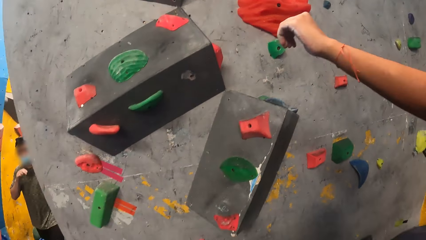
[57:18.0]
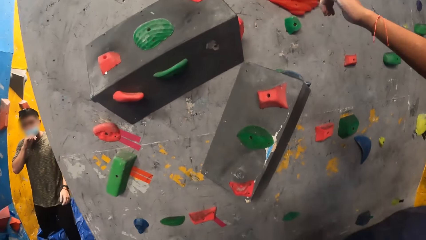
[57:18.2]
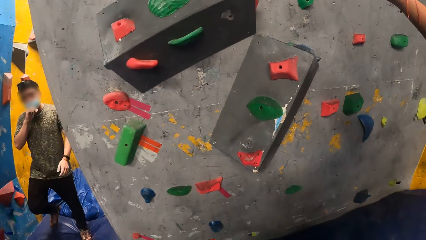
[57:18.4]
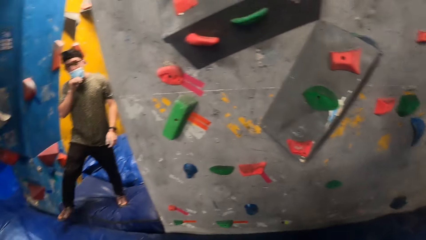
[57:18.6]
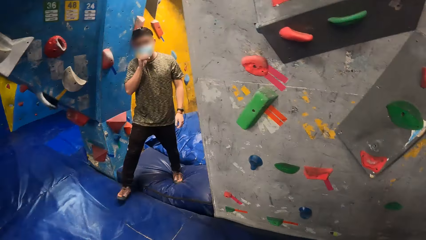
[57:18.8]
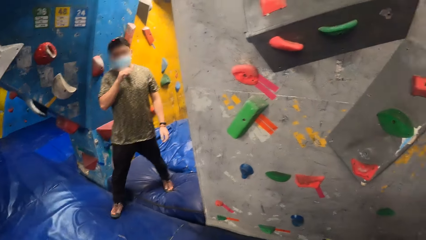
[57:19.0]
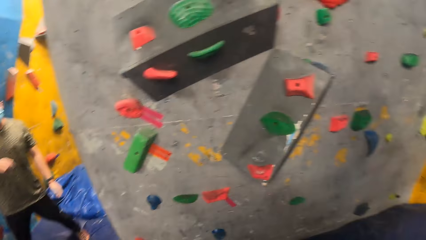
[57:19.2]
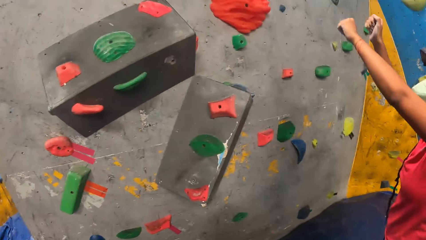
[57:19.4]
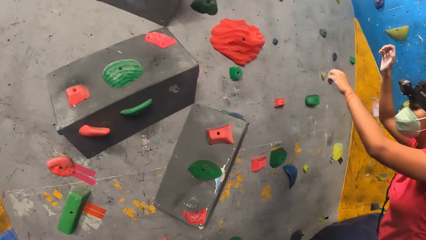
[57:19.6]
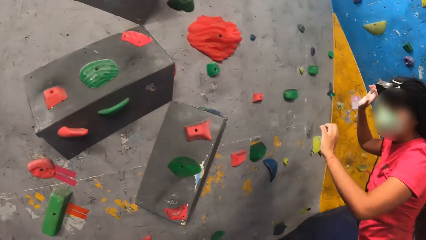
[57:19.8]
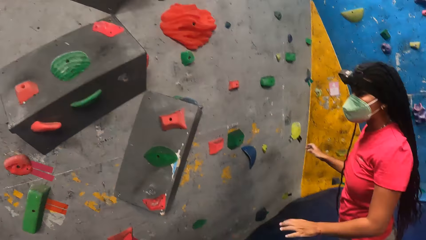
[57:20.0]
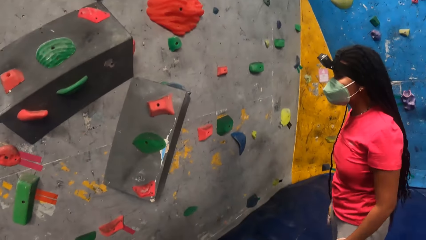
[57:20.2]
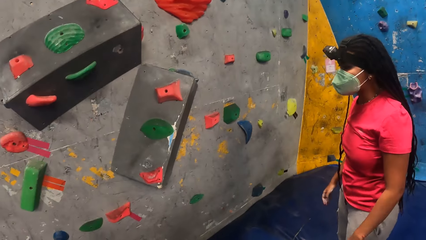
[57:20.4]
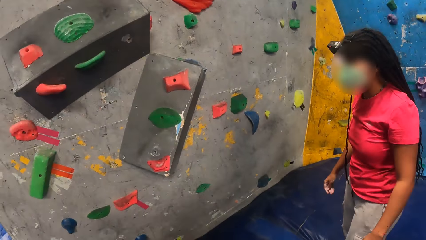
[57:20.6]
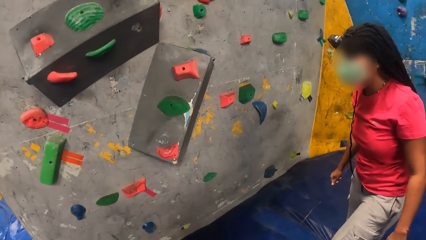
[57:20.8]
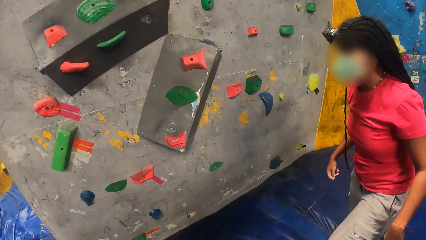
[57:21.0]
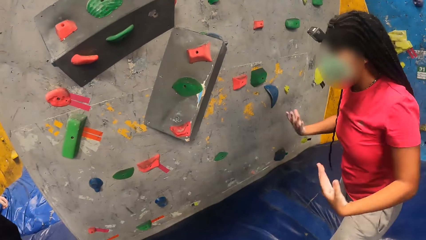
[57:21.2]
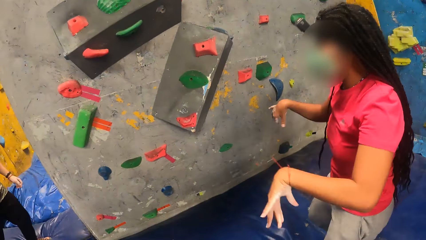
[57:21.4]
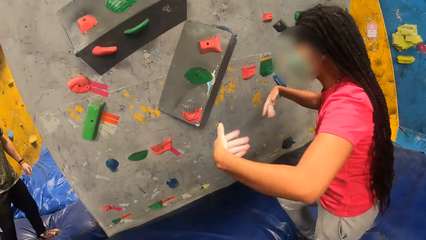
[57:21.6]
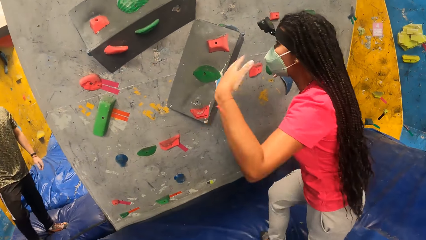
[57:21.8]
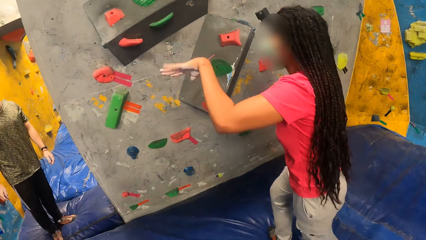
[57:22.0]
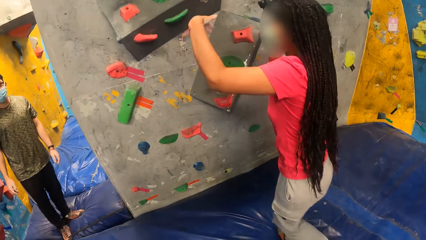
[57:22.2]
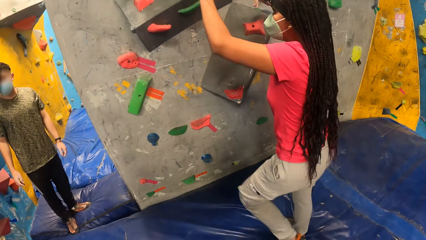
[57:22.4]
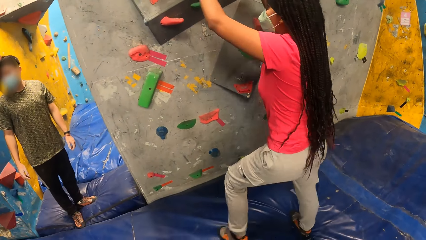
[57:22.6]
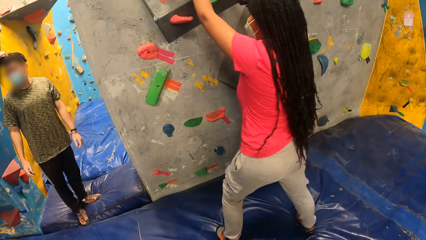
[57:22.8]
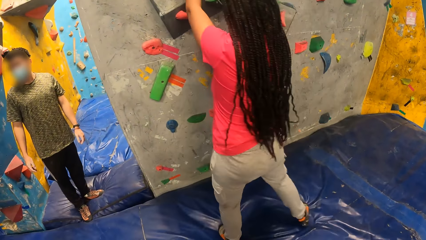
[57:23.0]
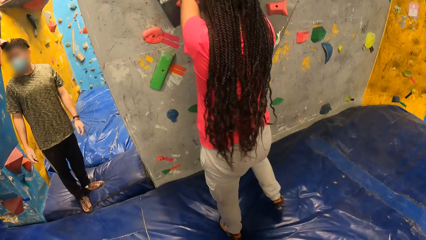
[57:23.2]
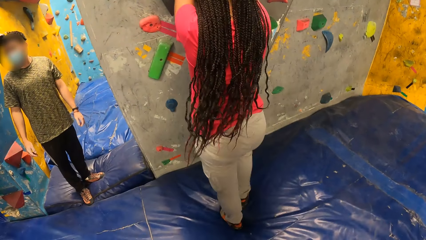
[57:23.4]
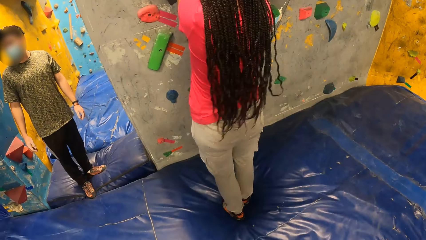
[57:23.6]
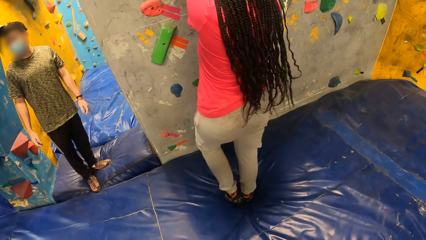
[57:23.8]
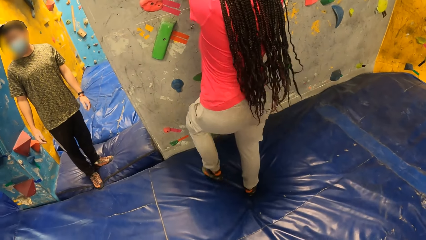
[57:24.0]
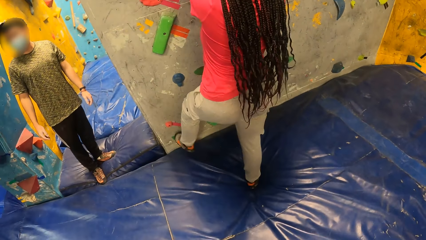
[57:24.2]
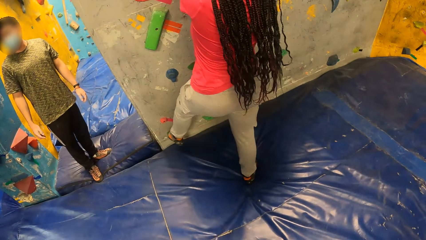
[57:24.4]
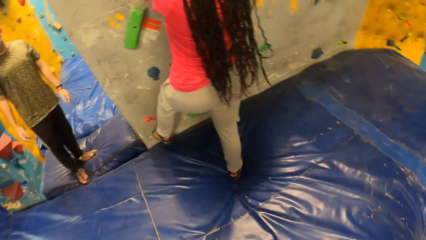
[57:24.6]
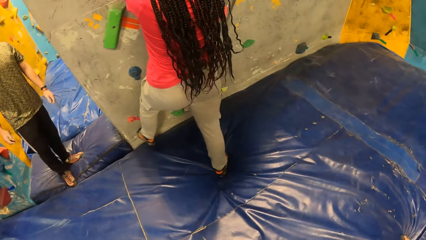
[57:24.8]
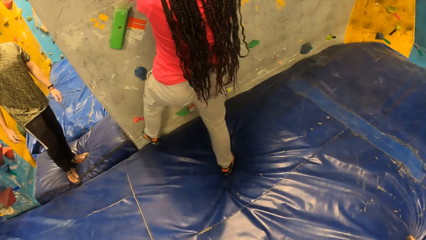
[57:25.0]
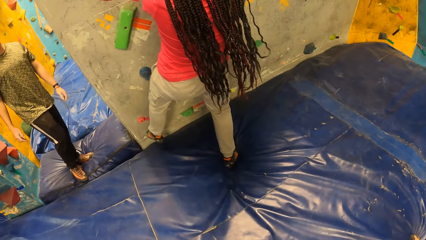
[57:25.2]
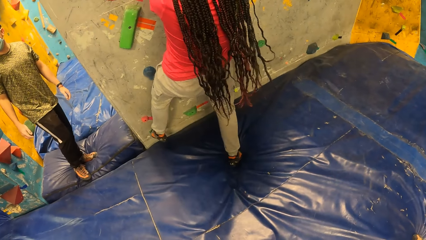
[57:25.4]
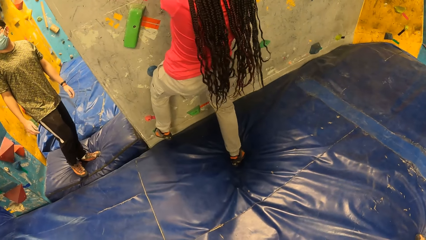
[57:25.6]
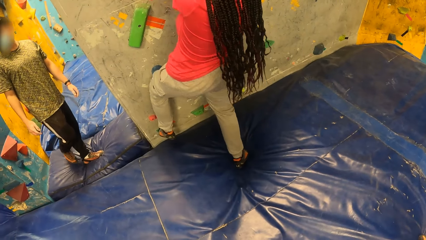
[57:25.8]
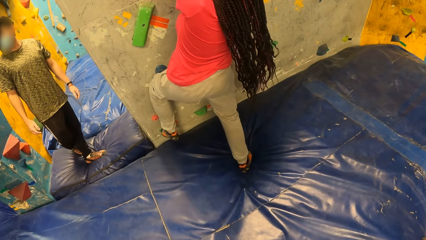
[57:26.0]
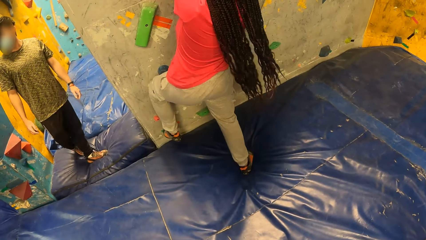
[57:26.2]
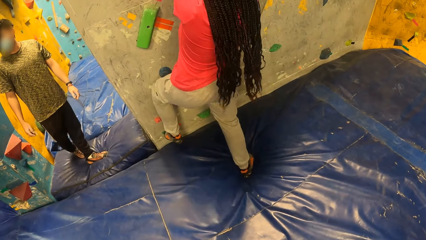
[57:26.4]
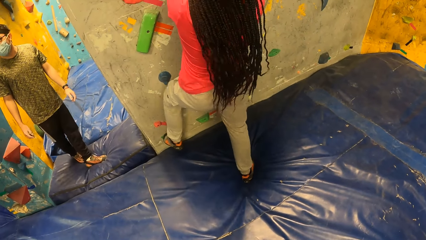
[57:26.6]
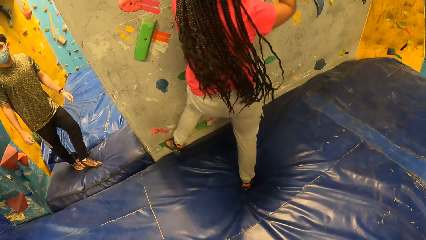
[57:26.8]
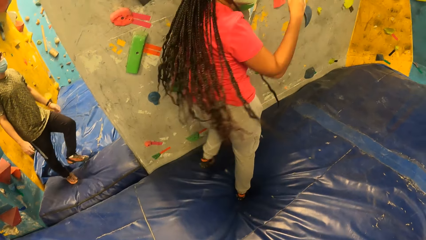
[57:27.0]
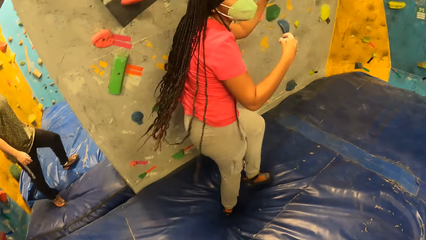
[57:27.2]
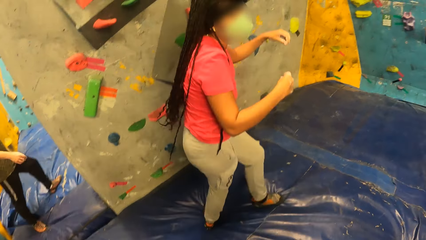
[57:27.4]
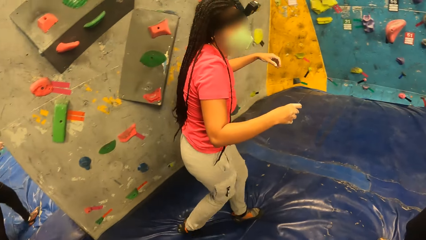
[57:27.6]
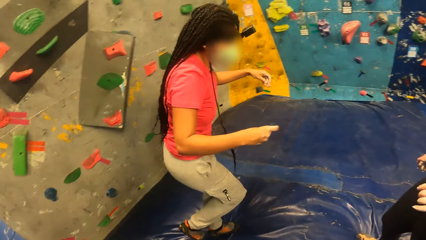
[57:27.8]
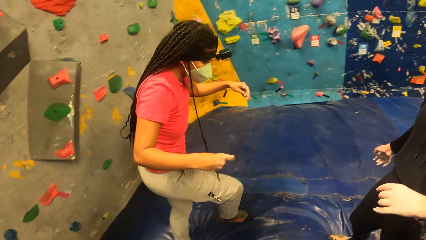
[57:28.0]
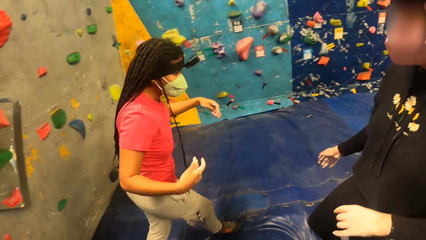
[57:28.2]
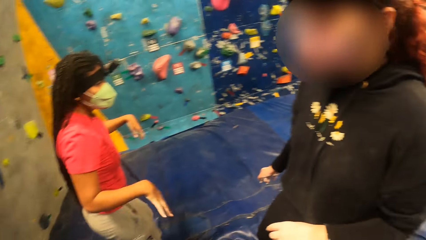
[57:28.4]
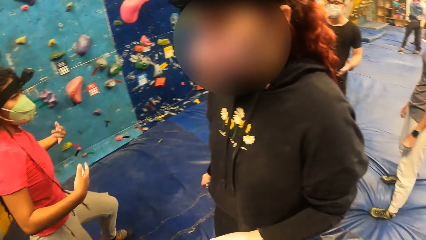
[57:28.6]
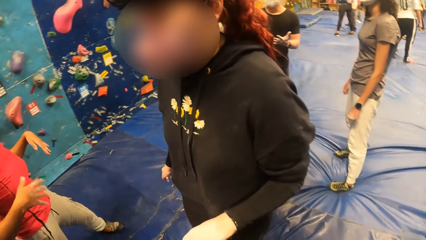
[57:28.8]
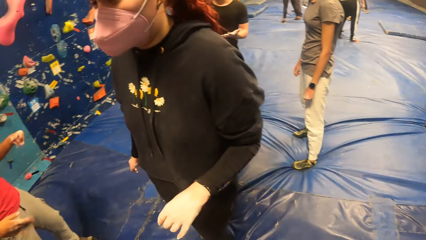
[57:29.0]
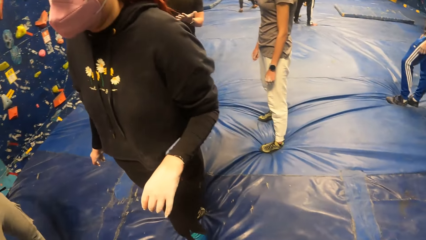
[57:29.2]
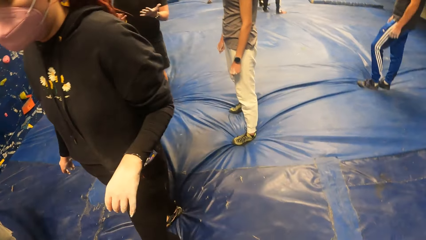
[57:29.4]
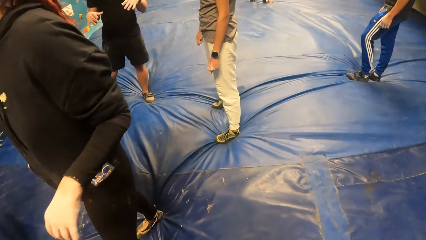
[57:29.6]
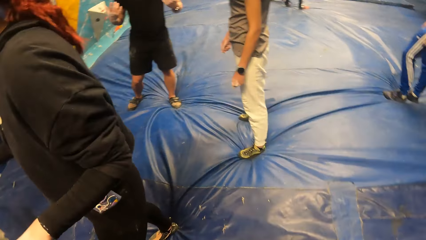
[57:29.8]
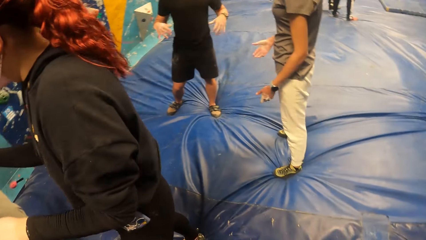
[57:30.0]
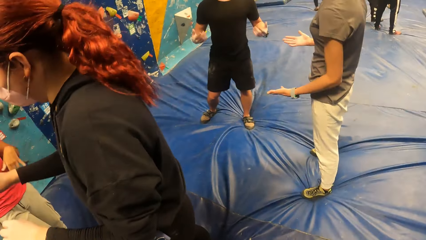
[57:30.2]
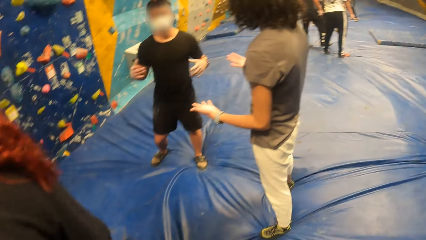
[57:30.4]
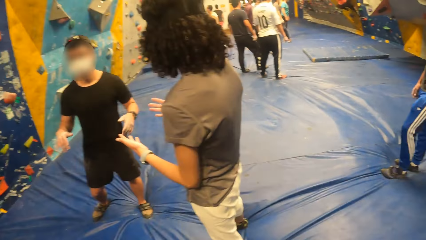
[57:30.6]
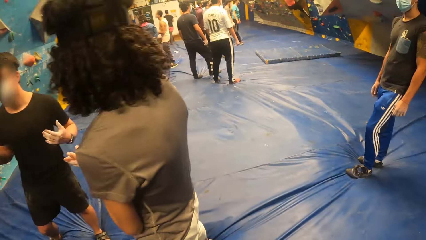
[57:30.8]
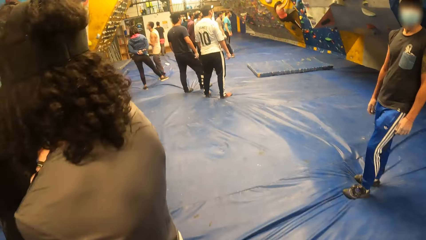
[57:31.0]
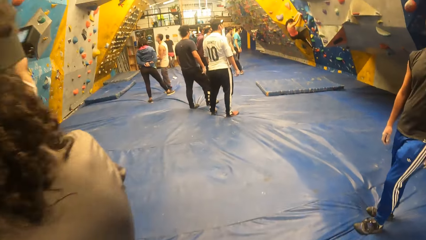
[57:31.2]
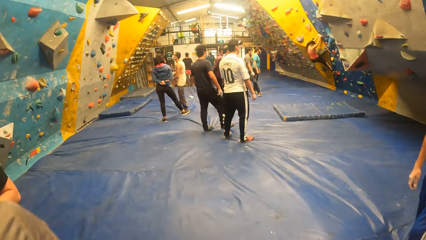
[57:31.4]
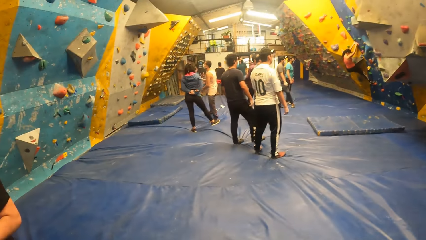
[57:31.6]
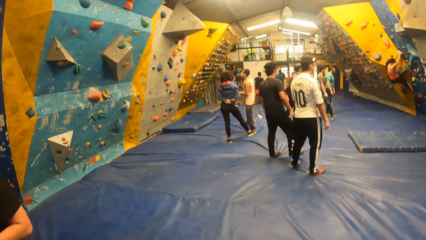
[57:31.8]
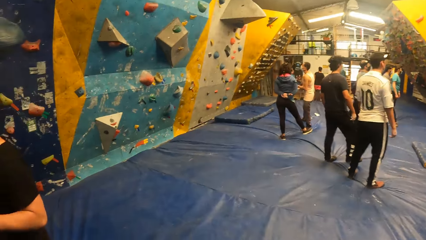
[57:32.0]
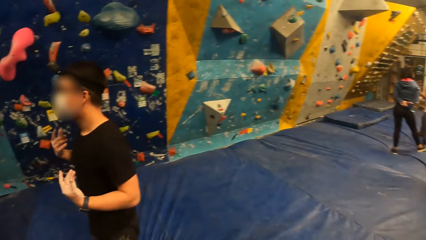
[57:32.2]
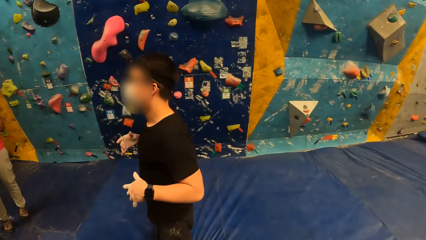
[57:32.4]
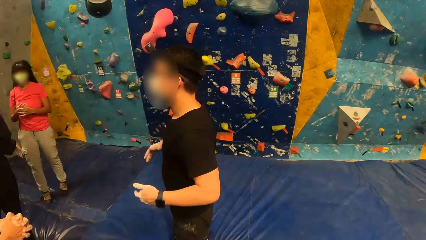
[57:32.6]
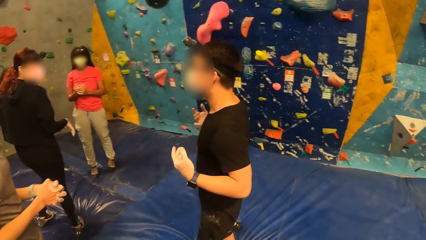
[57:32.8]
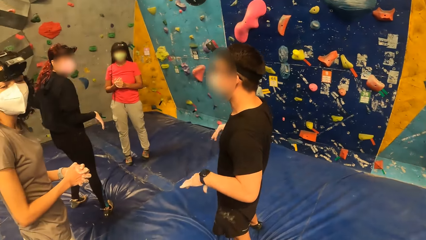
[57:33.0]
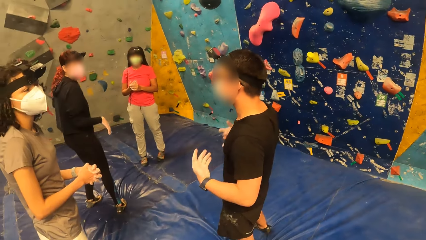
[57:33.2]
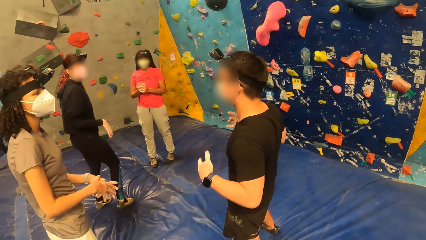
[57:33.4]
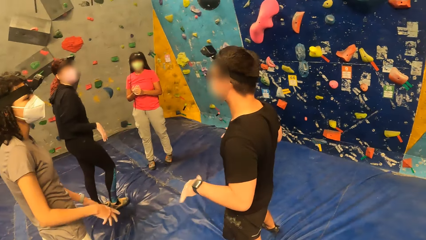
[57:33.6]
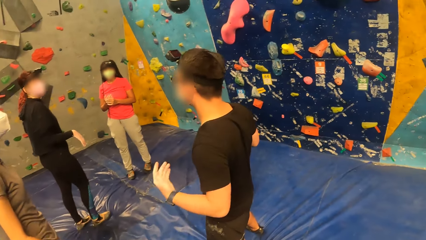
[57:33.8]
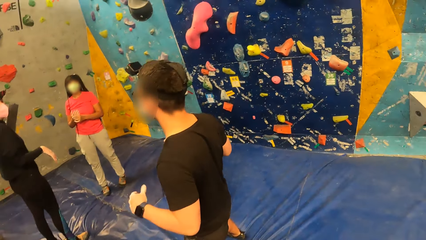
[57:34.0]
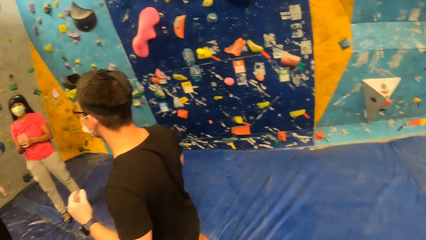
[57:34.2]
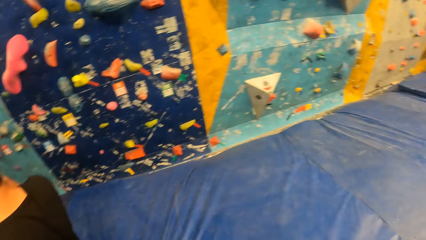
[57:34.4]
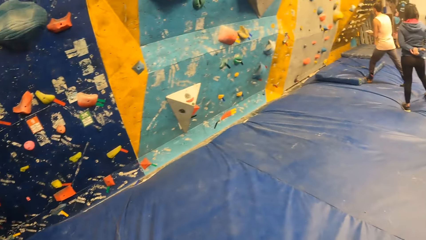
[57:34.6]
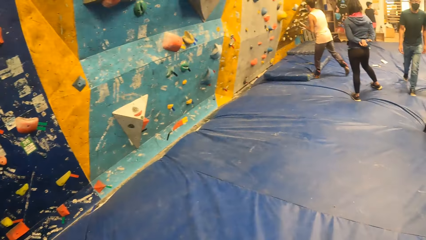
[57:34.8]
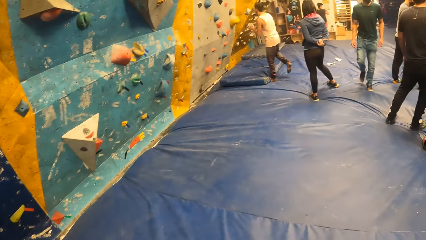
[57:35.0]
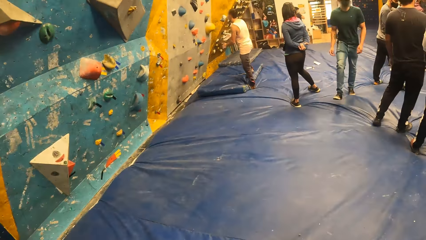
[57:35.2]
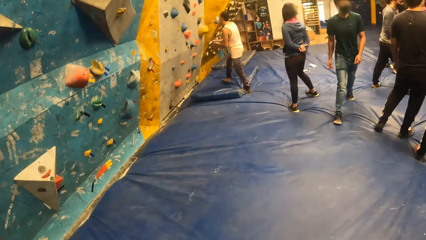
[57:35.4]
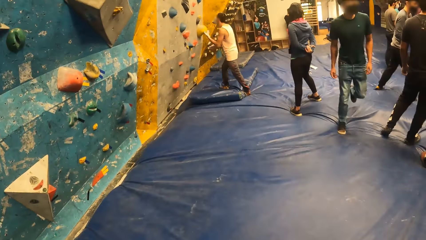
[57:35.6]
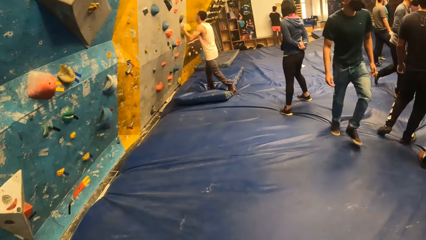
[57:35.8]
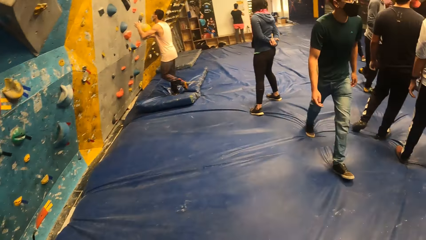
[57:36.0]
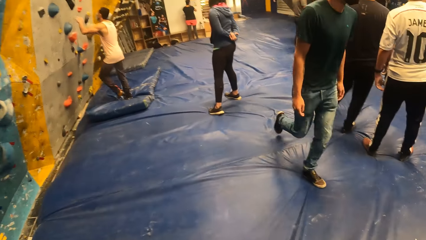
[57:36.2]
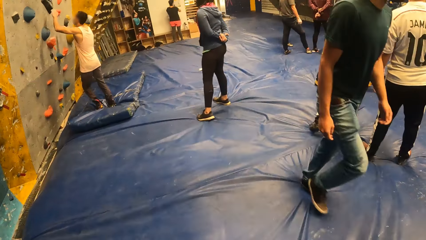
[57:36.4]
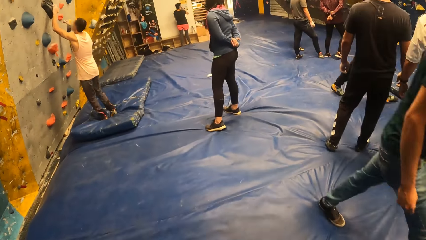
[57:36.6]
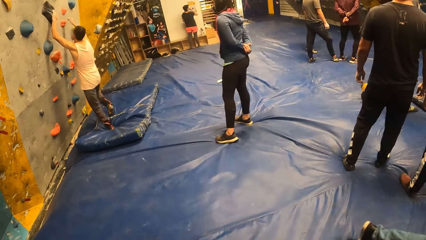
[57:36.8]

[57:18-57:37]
The camera wearer turns to the side. A woman shakes hands around. The woman climbs the bouldering wall by climbing holds. The woman walks around. The camera wearer turns to the side and walks around. A person shakes hands off. The camera wearer turns to the side and walks around.
